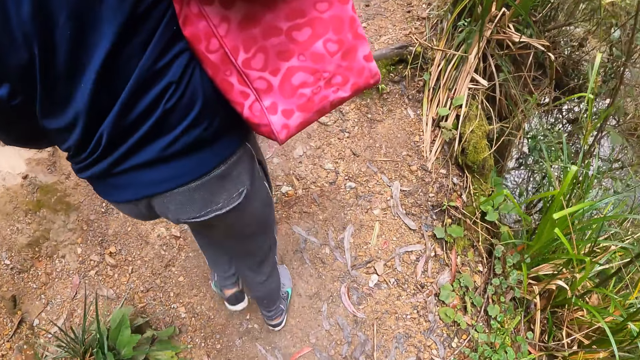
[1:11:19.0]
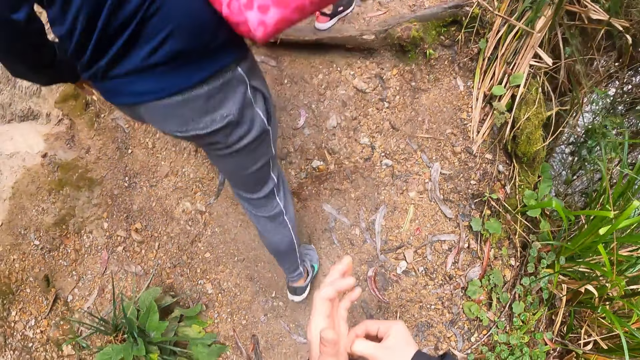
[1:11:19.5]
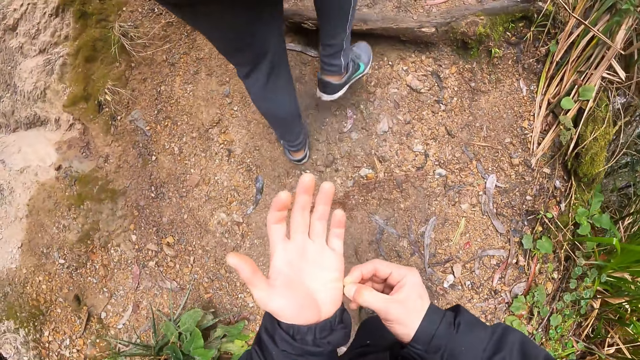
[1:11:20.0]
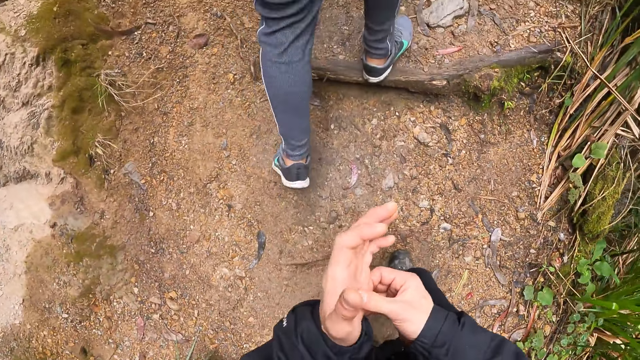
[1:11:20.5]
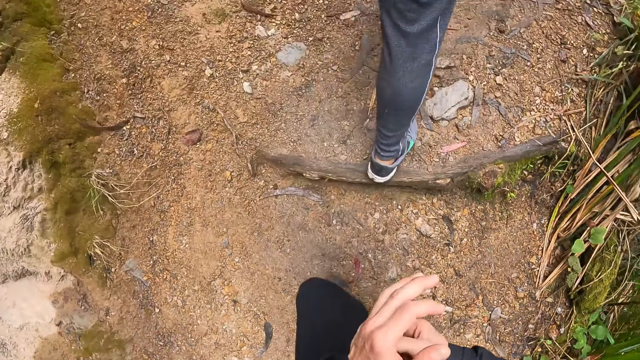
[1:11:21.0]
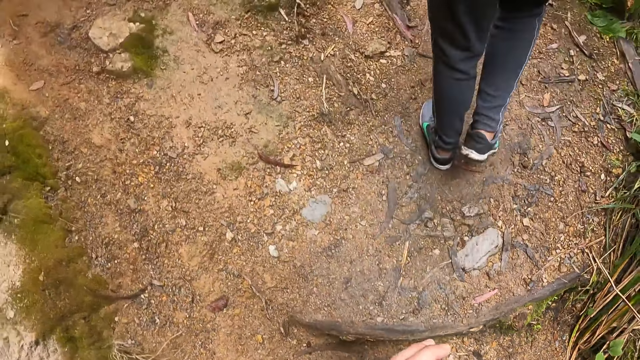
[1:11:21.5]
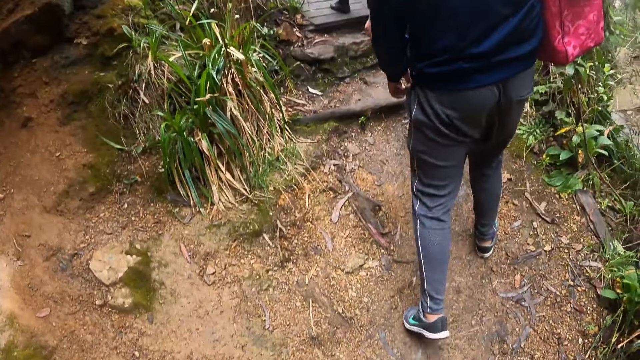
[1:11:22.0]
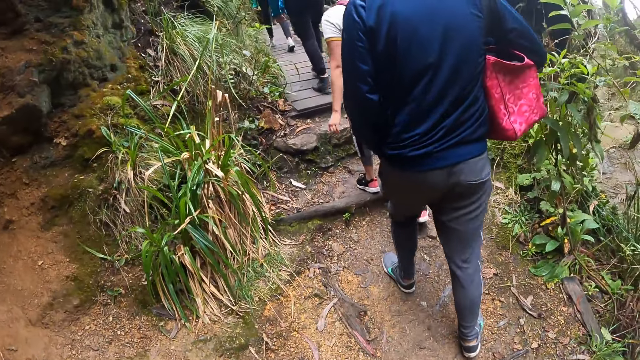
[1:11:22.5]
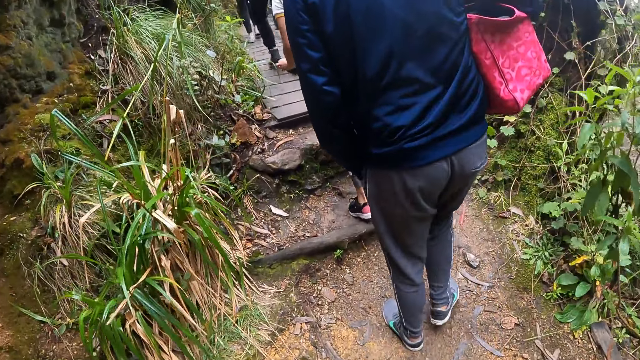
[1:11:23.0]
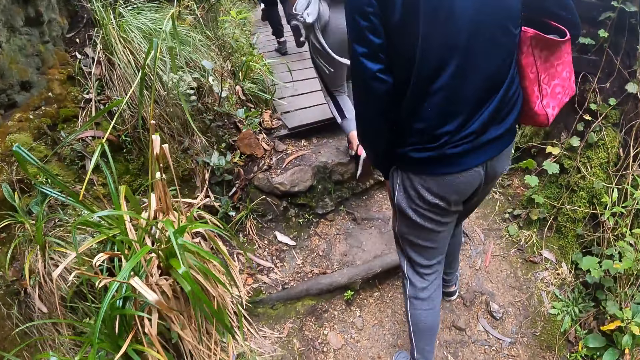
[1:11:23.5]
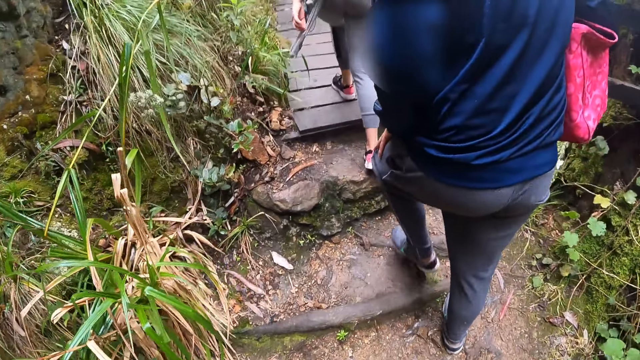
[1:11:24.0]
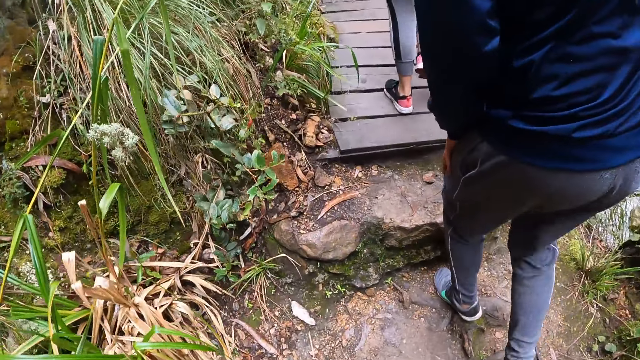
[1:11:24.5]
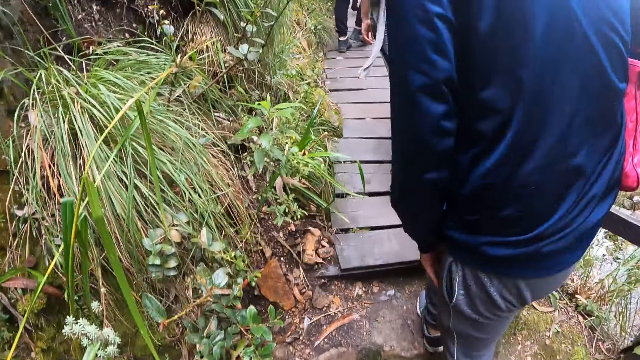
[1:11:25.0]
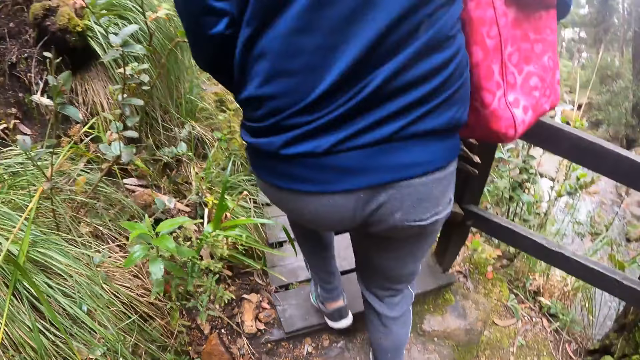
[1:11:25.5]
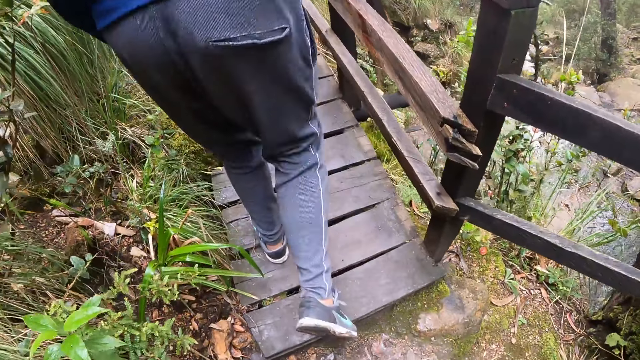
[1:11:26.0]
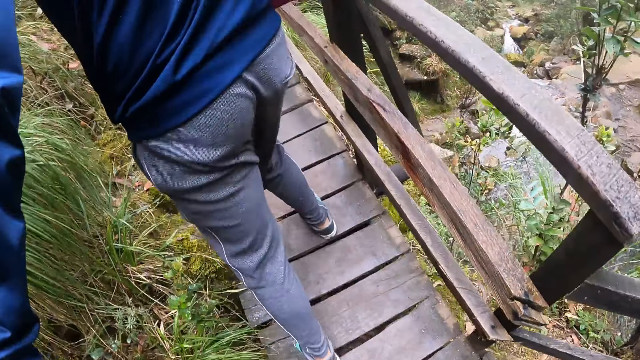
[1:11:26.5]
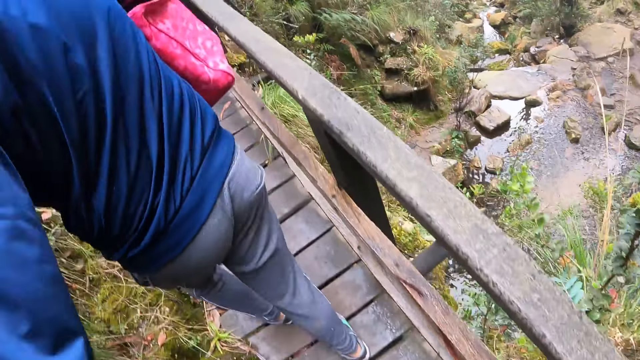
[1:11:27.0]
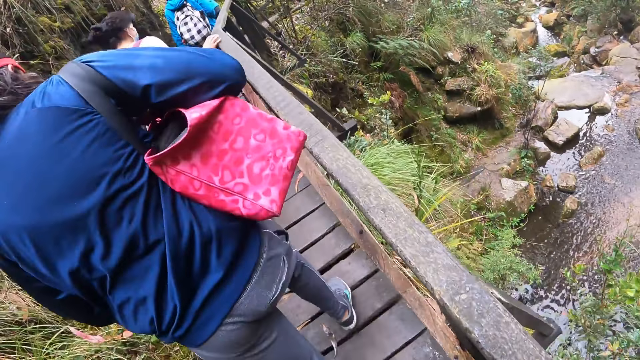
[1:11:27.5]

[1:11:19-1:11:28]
The camera wearer touches his hands. He walks.

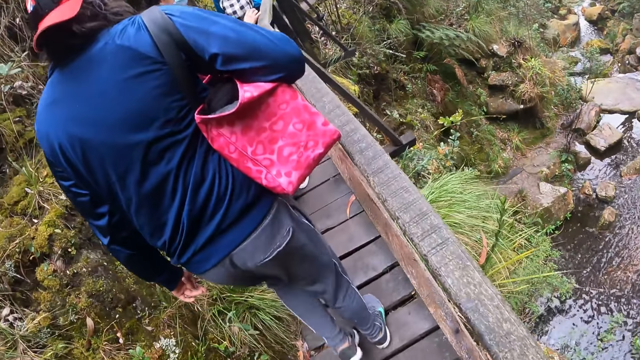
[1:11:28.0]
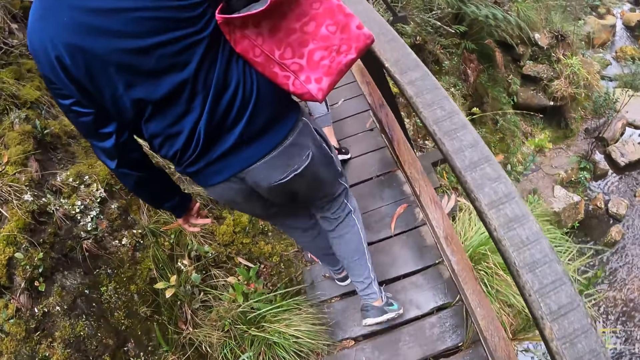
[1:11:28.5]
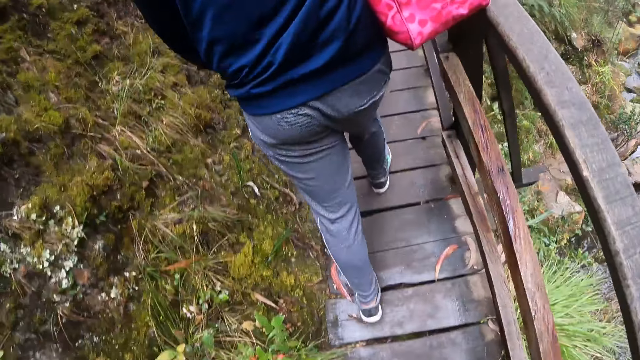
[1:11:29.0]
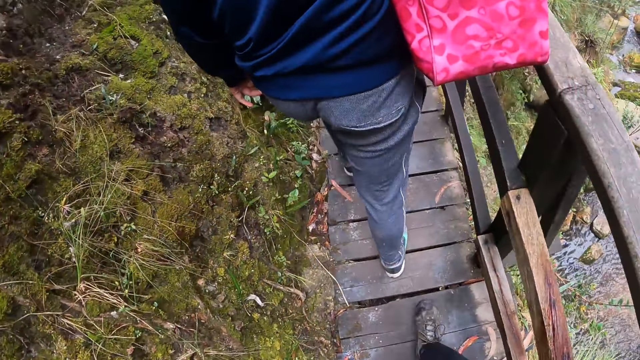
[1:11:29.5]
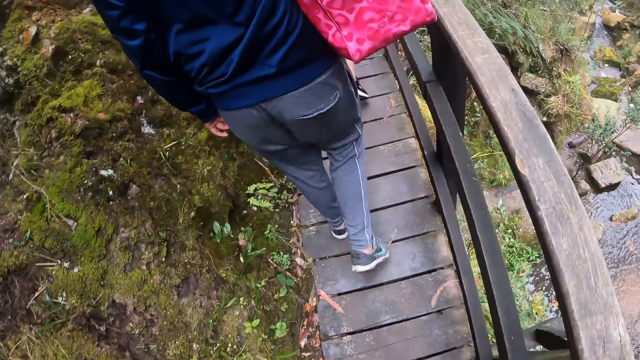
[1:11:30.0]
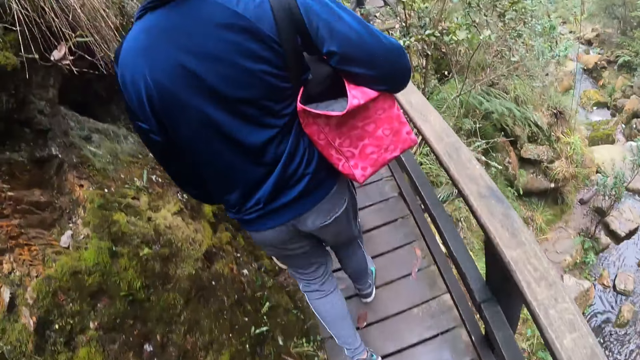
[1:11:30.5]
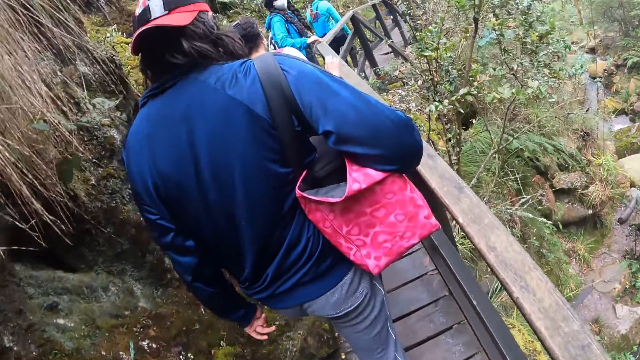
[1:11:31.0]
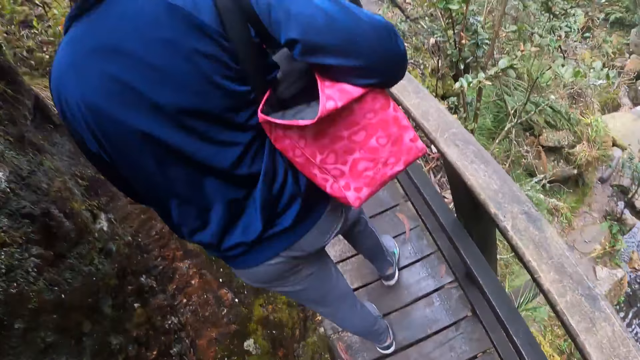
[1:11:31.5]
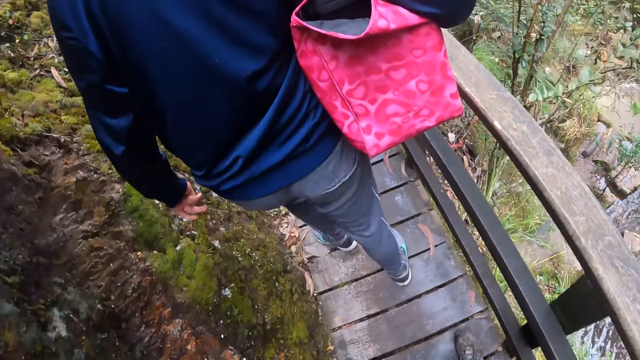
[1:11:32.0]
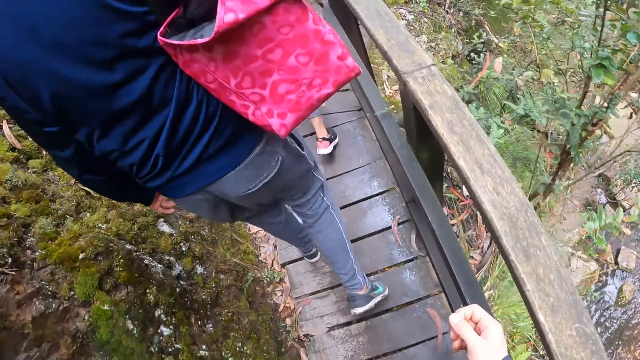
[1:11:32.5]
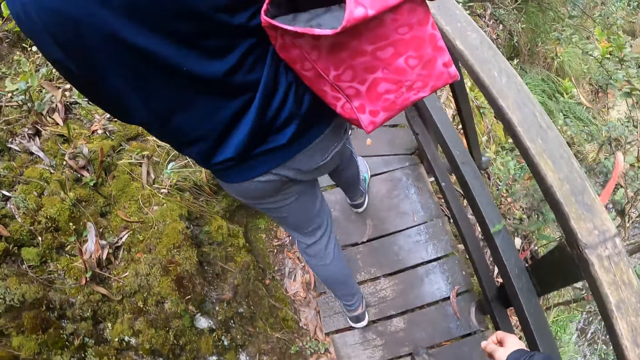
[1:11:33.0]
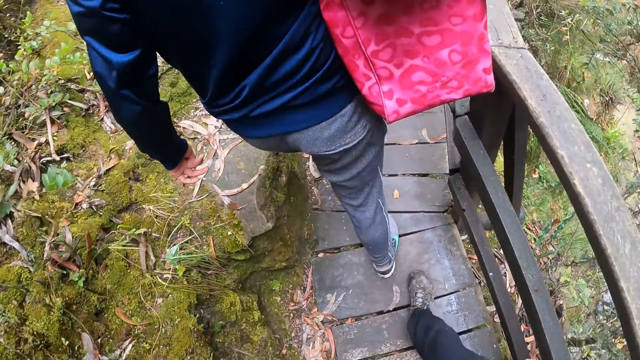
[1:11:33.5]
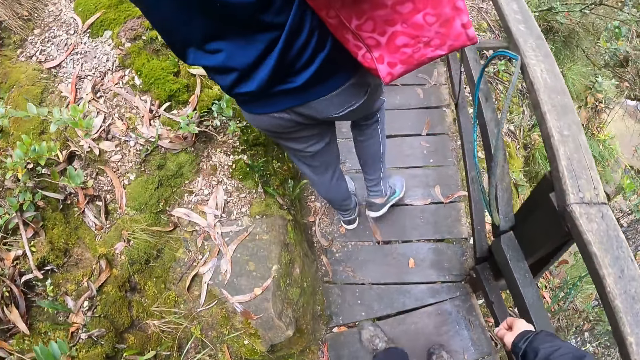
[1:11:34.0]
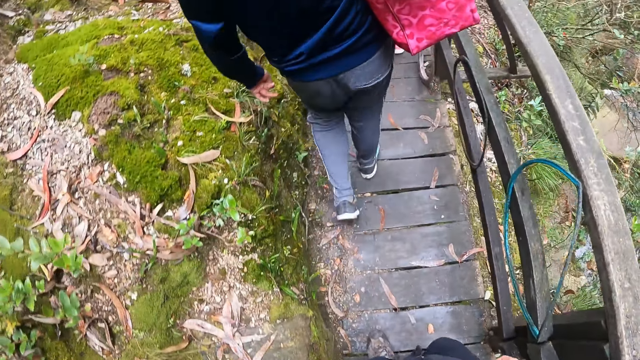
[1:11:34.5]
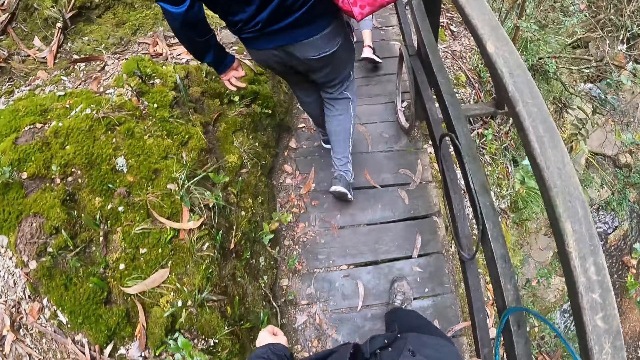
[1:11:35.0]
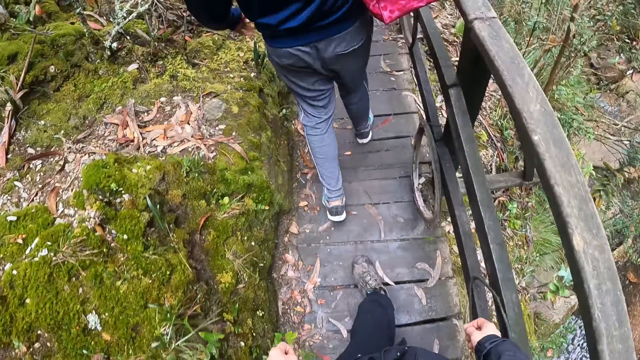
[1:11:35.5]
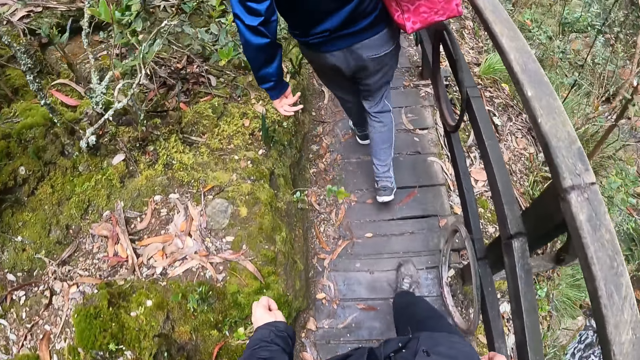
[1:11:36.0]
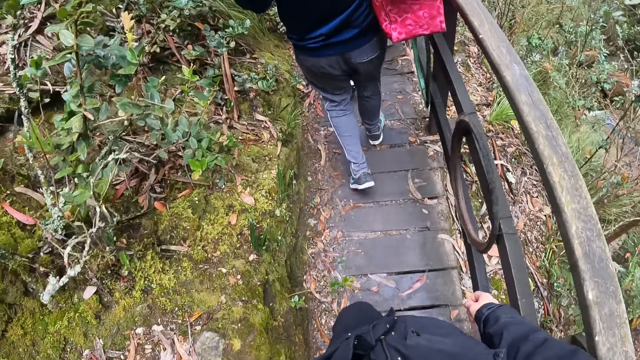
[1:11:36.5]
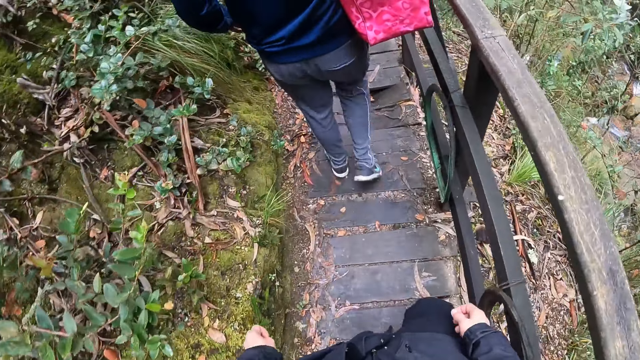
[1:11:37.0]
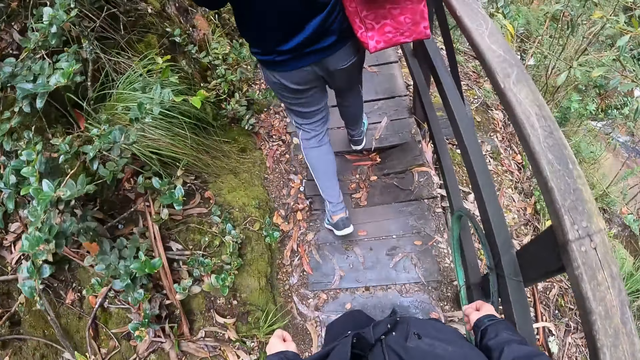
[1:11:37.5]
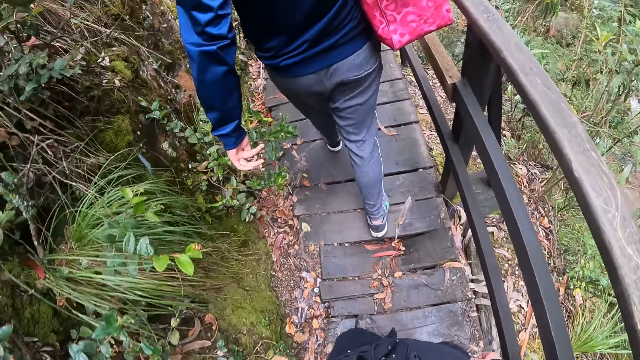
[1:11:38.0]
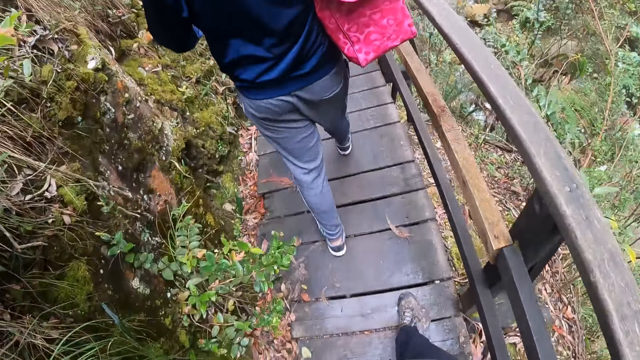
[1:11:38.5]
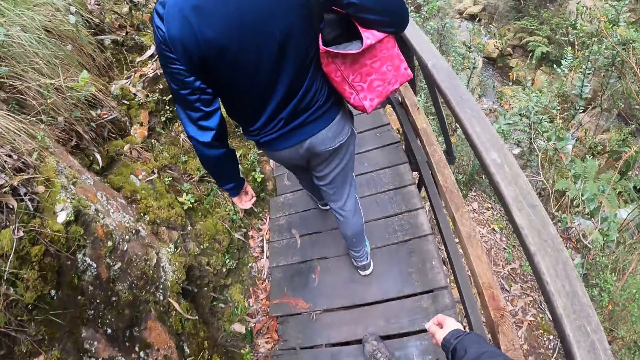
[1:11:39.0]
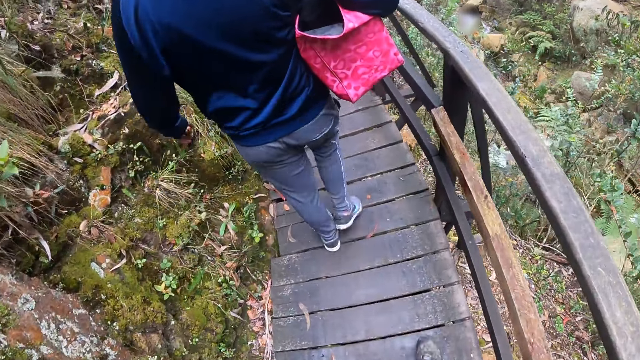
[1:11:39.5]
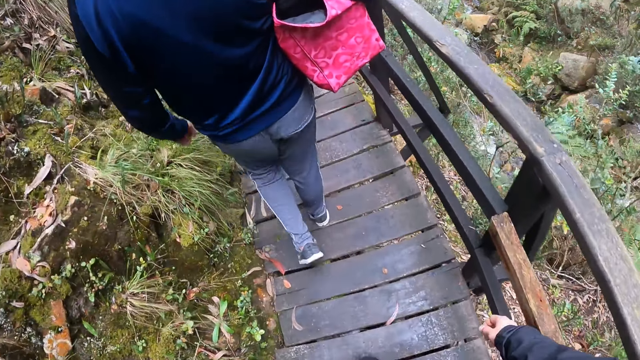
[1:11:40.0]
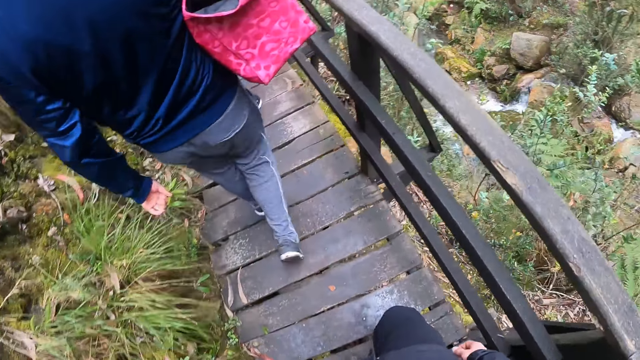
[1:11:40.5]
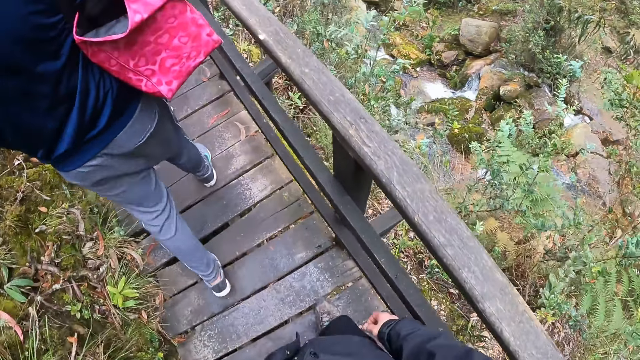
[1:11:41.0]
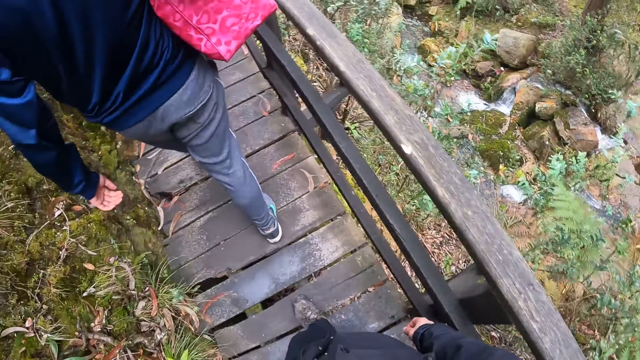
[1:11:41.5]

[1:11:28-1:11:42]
The camera wearer walks.
